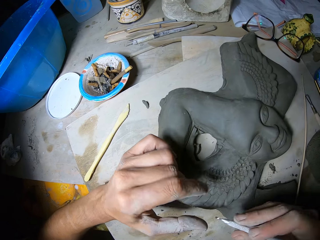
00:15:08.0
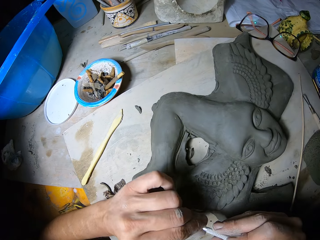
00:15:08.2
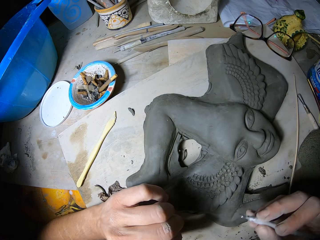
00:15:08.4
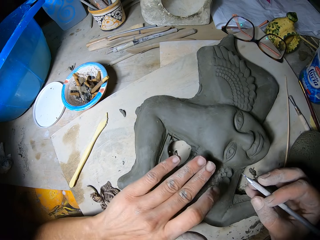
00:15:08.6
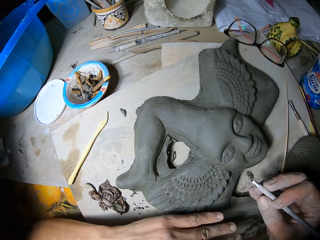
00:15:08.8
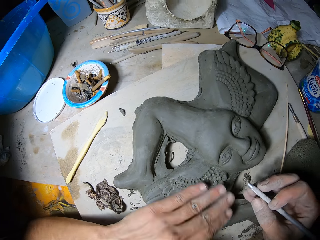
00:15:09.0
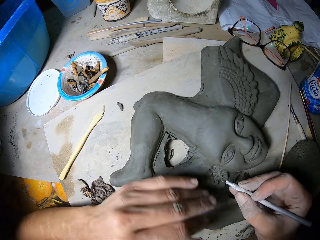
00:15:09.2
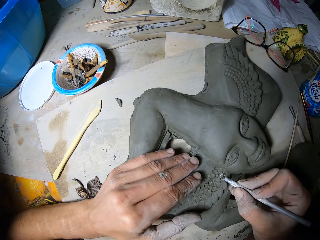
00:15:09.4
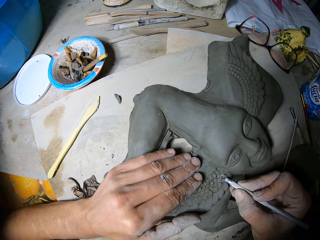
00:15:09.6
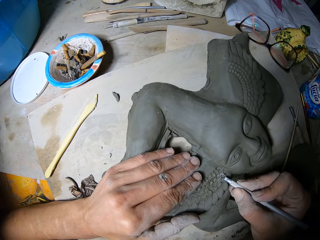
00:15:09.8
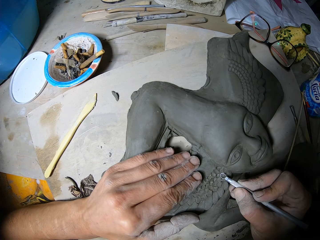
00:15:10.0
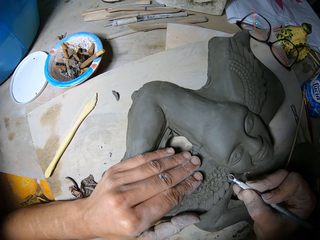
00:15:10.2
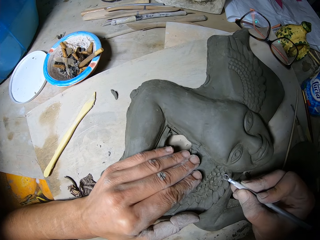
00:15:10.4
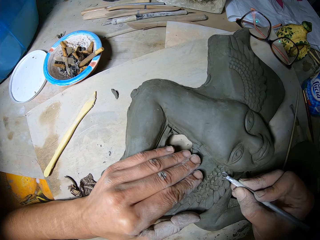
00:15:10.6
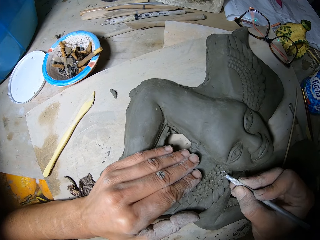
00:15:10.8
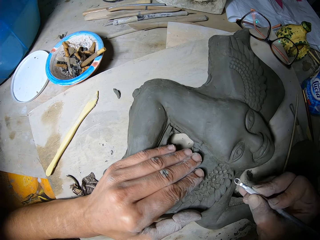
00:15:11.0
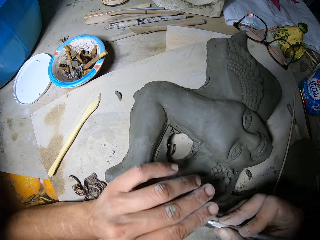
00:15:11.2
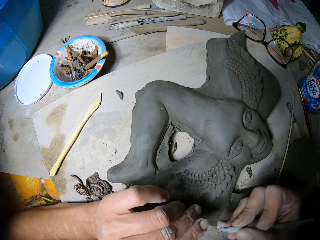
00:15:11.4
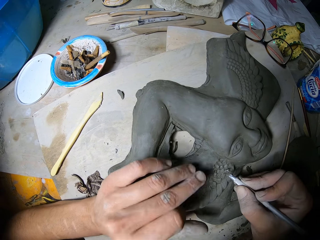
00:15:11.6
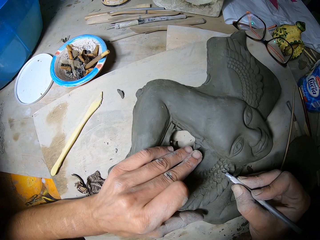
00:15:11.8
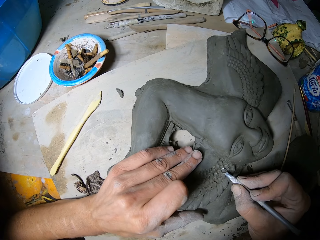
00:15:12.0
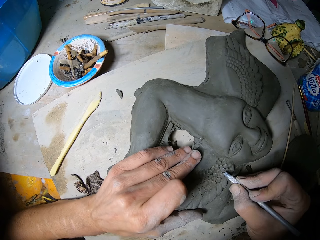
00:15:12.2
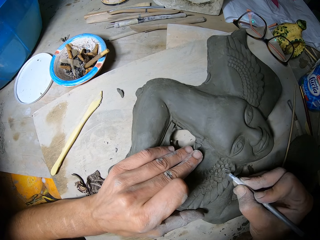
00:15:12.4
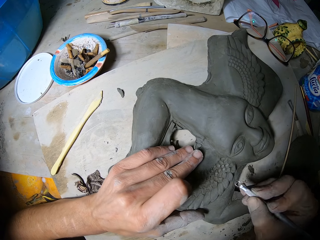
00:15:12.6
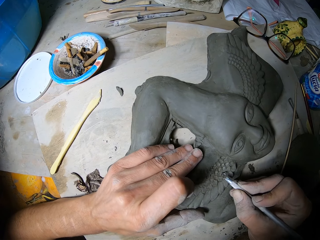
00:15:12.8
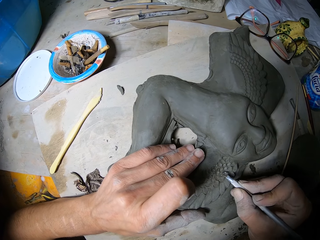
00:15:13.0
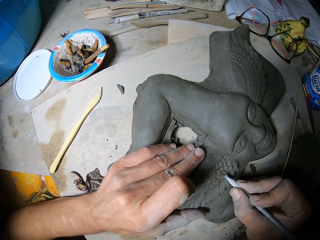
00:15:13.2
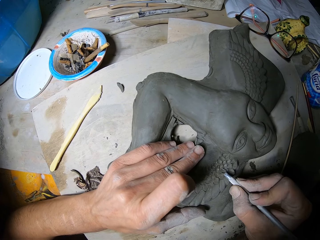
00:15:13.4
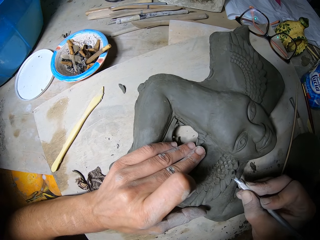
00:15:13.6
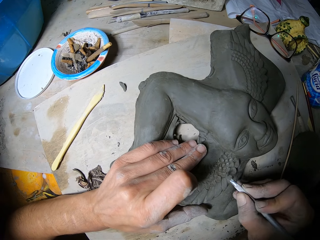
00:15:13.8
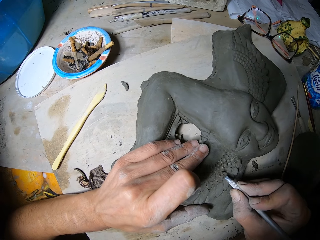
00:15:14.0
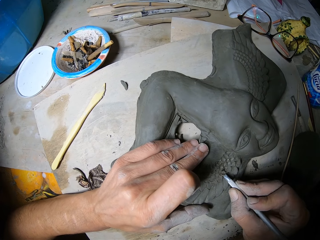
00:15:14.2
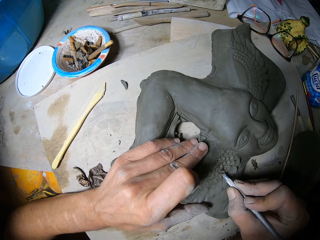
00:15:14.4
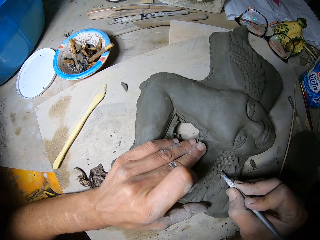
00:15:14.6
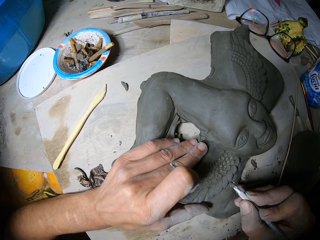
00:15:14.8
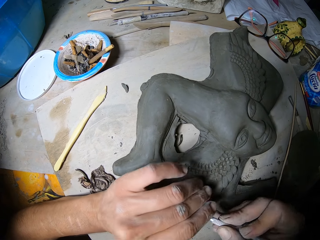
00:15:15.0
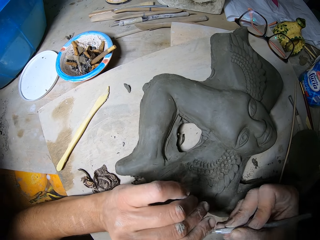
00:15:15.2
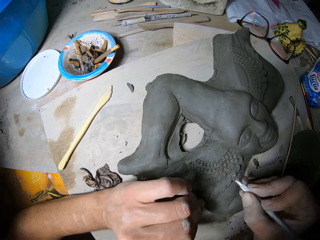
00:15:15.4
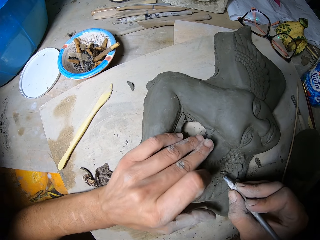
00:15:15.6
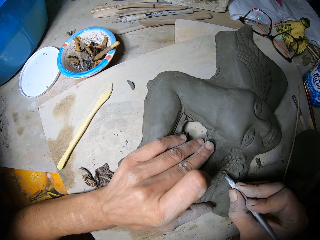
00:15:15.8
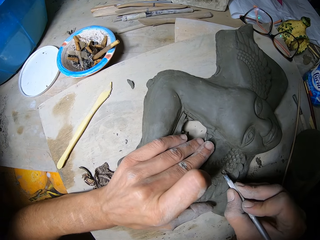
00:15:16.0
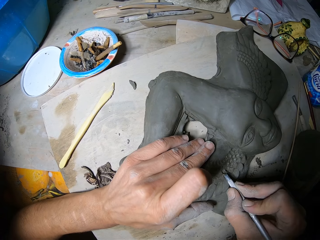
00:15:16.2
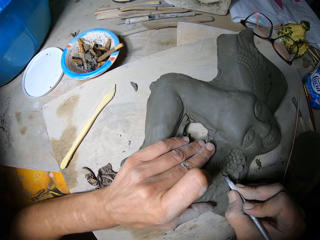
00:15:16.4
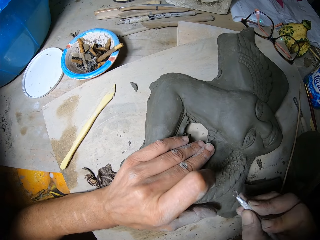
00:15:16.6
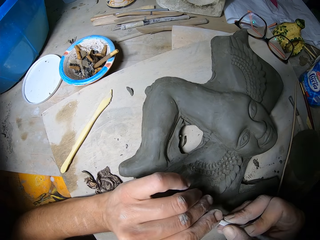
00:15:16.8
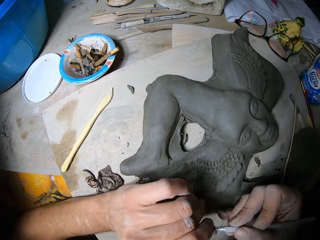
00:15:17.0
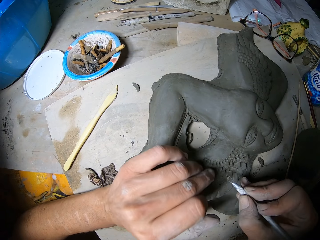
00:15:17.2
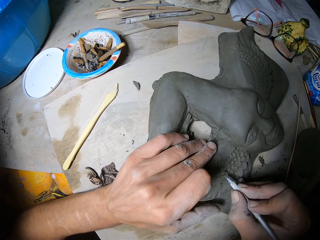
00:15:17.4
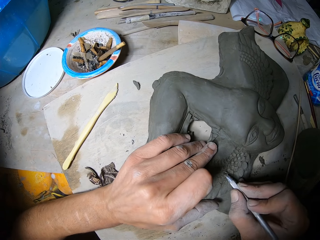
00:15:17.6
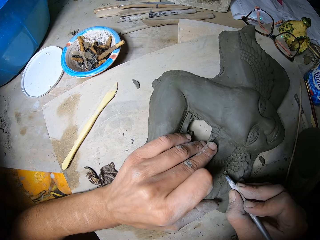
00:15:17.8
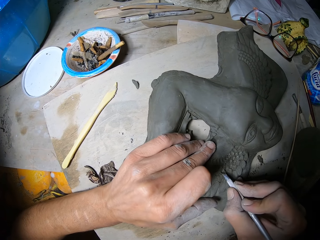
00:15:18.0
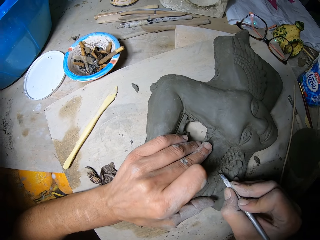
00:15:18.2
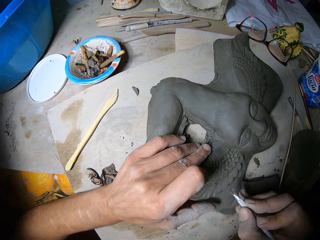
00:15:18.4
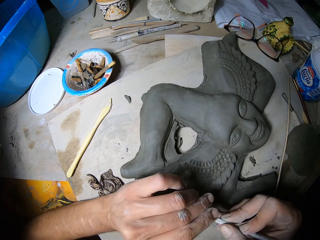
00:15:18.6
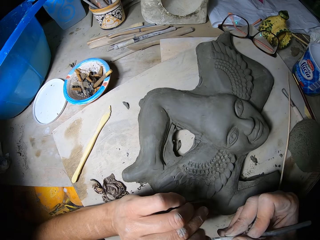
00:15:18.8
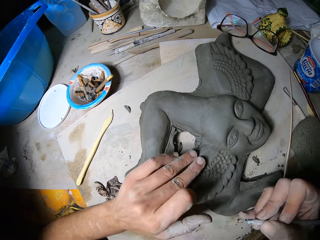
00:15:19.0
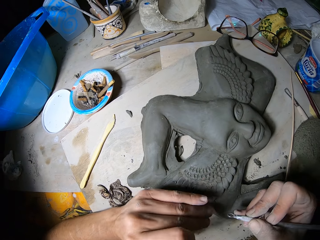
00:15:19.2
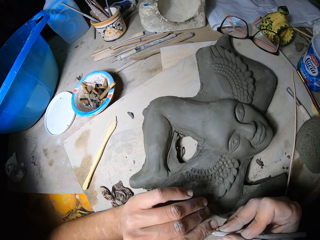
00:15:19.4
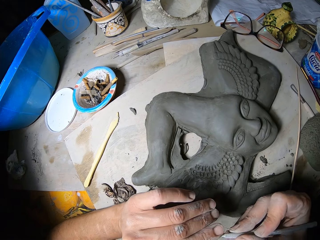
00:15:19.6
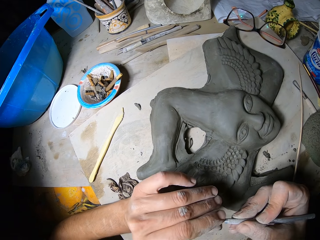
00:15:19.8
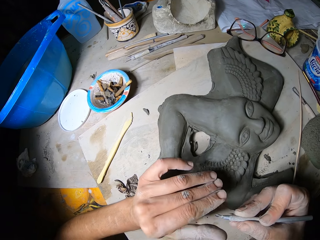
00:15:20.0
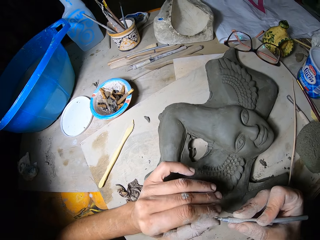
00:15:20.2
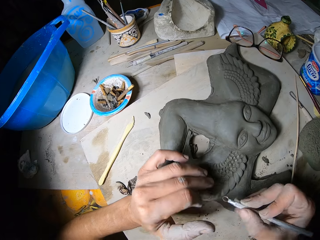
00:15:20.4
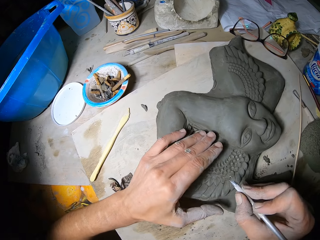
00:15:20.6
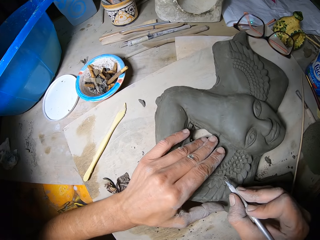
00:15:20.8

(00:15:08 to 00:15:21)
The camera wearer cleans the tip of the loop tool in his right hand with his left hand. He wipes the surface of the clay sculpture on the table with his left hand. He carves the surface of the clay sculpture on the table with the loop tool in his right hand. He cleans the tip of the loop tool in his right hand with his left hand. He carves the surface of the clay sculpture on the table with the loop tool in his right hand. He cleans the tip of the loop tool in his right hand with his left hand. He carves the surface of the clay sculpture on the table with the loop tool in his right hand. He cleans the tip of the loop tool in his right hand with his left hand. He carves the surface of the clay sculpture on the table with the loop tool in his right hand. He cleans the tip of the loop tool in his right hand with his left hand. He wipes the surface of the clay sculpture on the table with his left hand.

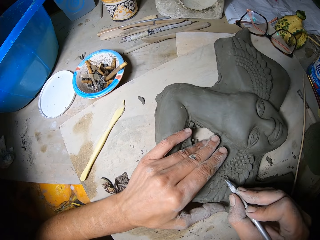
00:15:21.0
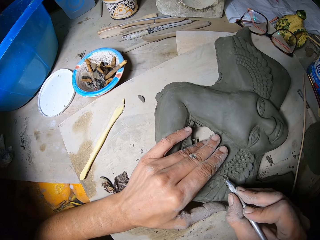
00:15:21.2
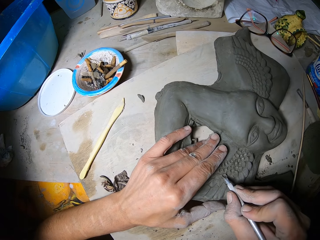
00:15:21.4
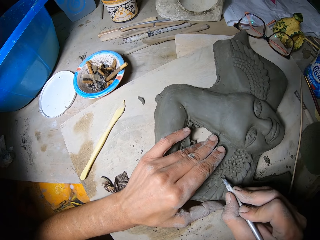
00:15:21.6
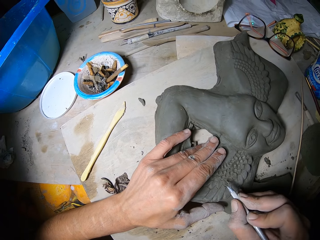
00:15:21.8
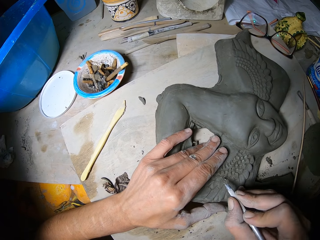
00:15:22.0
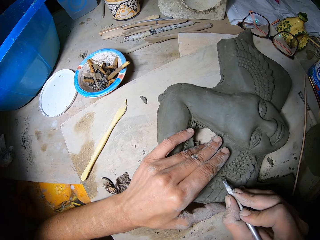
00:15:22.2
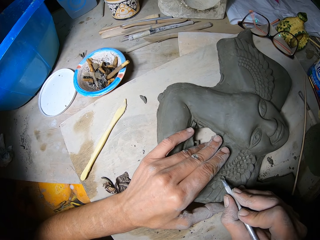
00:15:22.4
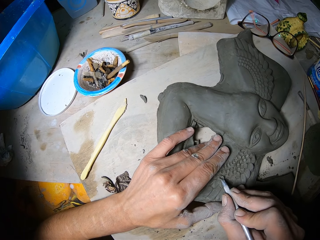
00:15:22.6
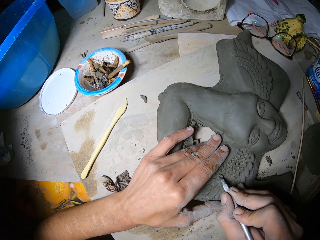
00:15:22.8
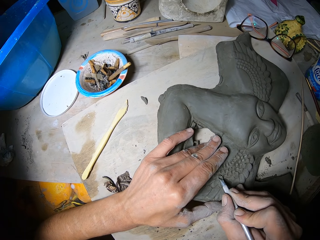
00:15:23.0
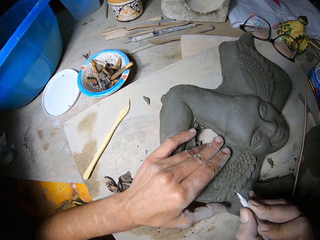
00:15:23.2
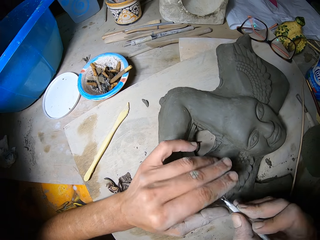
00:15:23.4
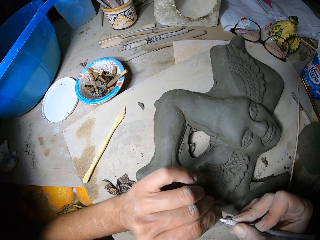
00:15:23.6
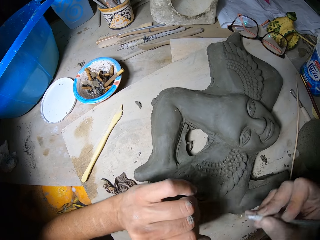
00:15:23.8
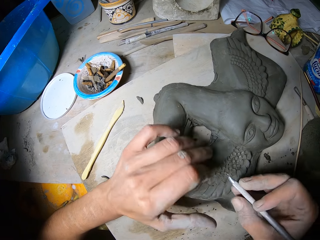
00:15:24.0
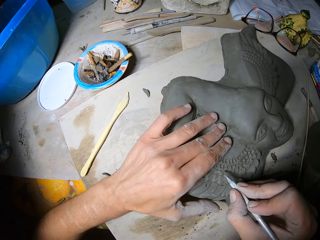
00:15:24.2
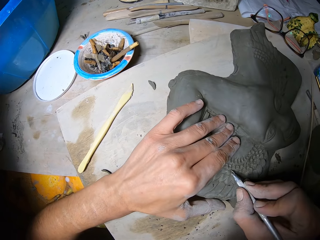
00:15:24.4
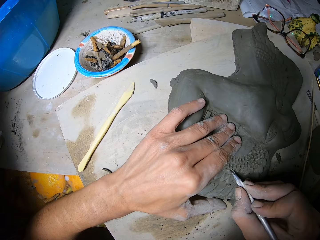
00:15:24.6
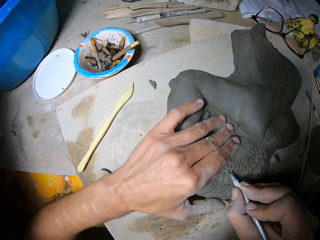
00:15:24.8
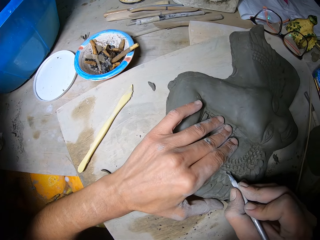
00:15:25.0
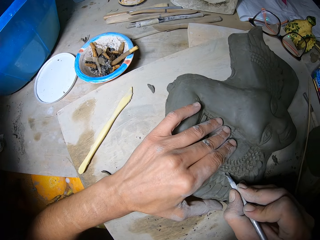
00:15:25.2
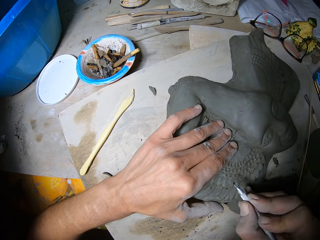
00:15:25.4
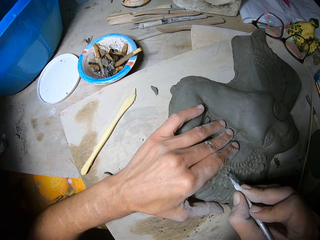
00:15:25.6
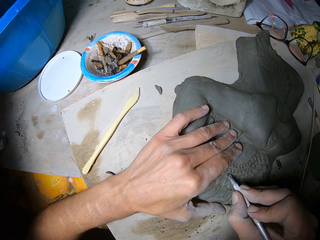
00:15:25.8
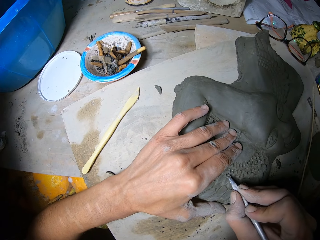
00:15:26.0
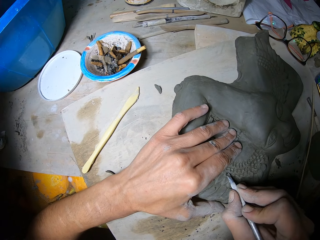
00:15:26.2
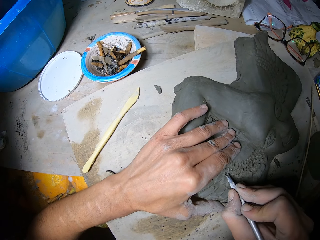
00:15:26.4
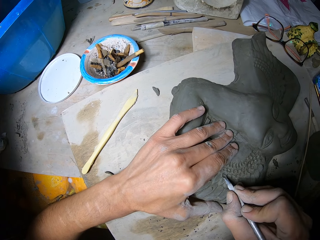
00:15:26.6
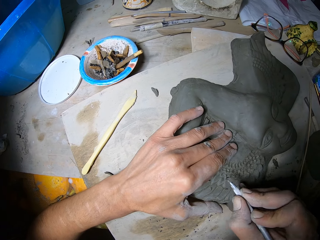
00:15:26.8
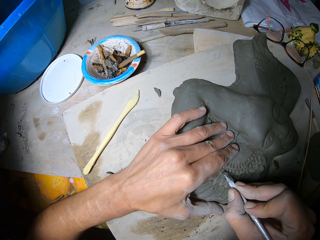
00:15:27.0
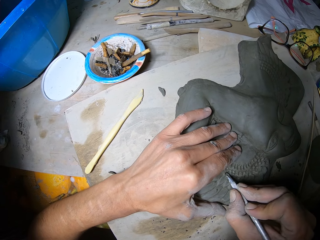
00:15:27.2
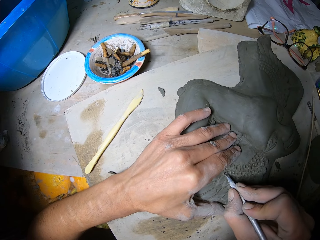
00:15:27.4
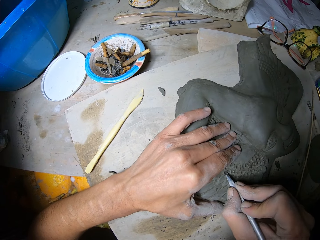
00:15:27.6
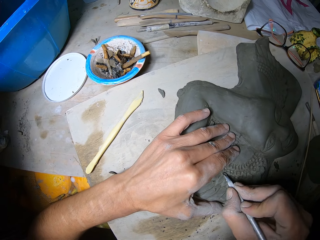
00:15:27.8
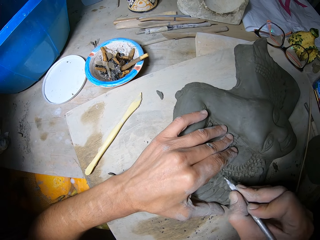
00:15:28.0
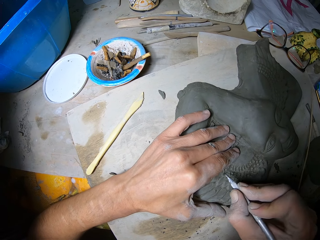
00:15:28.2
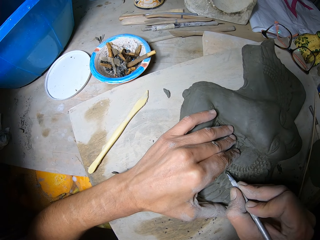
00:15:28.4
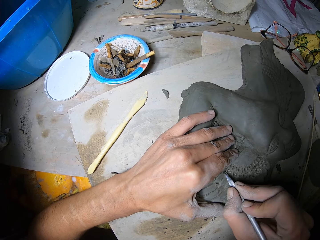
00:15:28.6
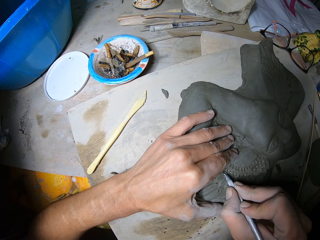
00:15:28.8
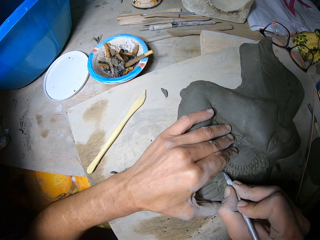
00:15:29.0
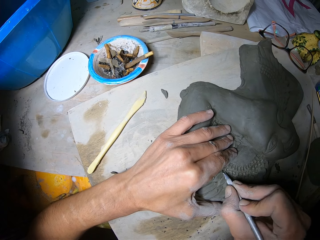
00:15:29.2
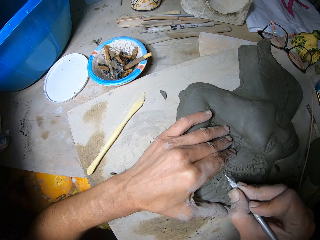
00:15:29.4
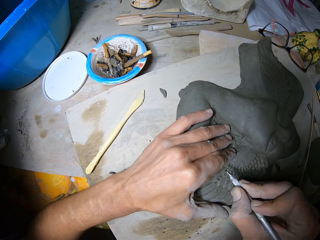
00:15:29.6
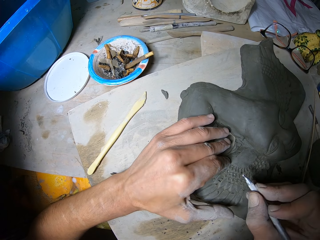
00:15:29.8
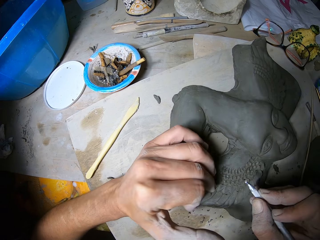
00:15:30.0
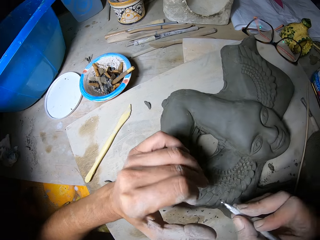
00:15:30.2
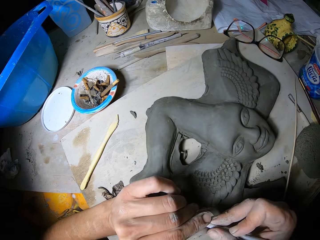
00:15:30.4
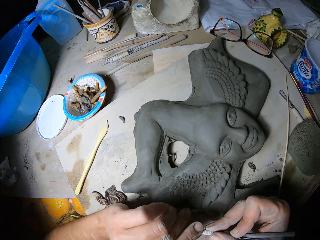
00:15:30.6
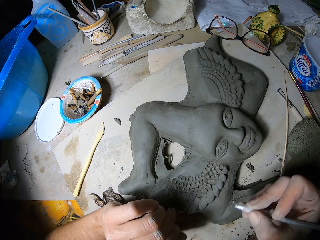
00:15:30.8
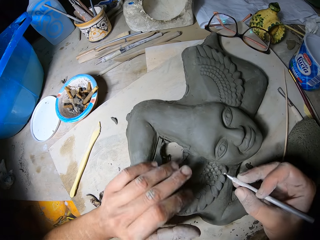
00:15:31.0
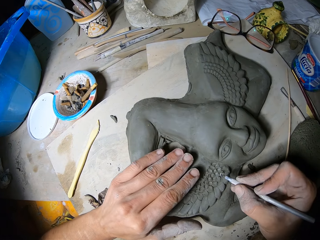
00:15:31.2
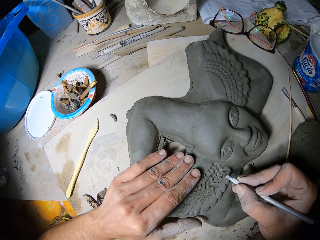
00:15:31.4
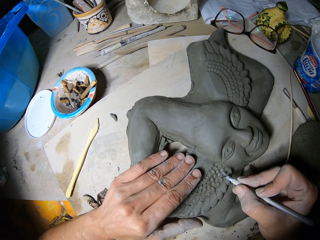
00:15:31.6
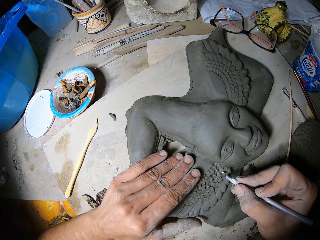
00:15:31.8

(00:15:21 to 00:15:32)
The camera wearer carves the surface of the clay sculpture on the table with the loop tool in his right hand. He cleans the tip of the loop tool in his right hand with his left hand. He carves the surface of the clay sculpture on the table with the loop tool in his right hand. He cleans the tip of the loop tool in his right hand with his left hand. He carves the surface of the clay sculpture on the table with the loop tool in his right hand.
